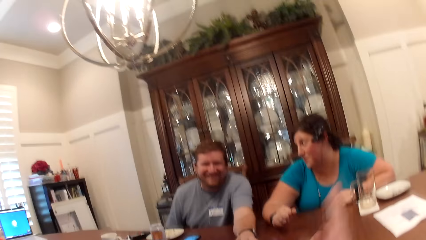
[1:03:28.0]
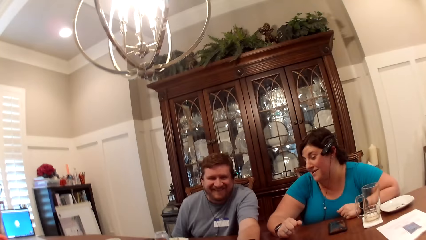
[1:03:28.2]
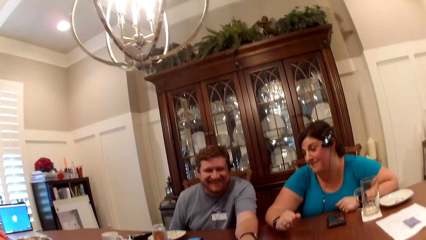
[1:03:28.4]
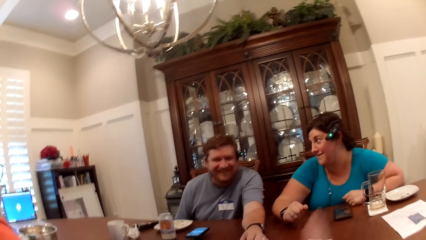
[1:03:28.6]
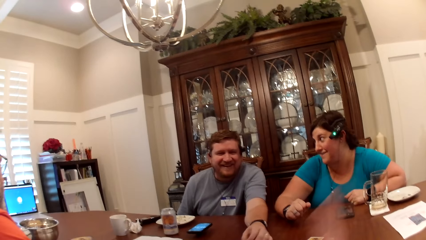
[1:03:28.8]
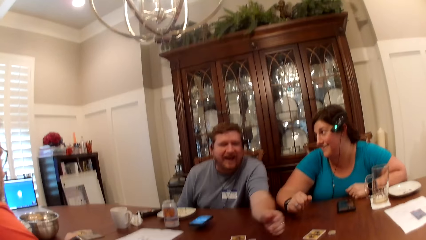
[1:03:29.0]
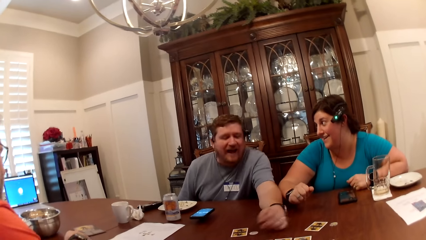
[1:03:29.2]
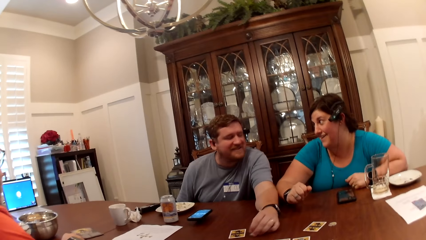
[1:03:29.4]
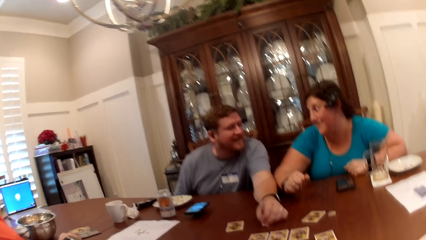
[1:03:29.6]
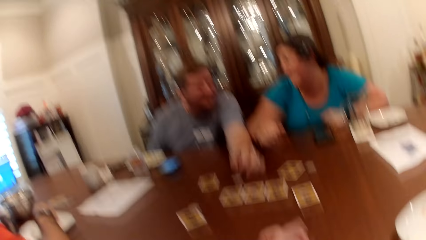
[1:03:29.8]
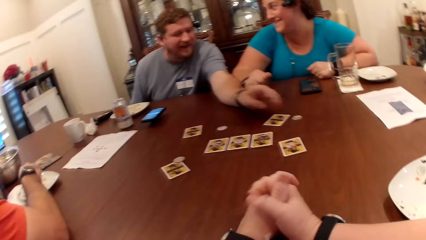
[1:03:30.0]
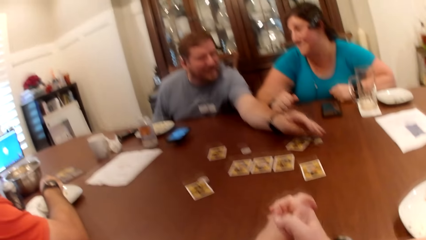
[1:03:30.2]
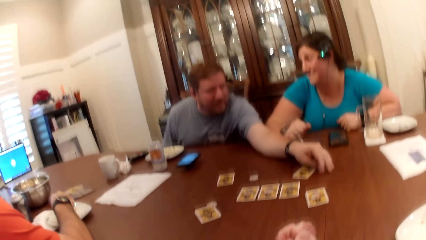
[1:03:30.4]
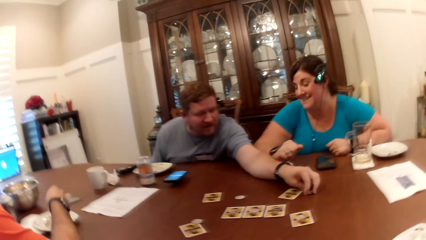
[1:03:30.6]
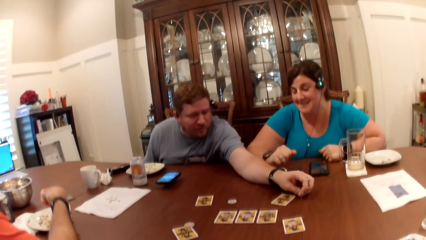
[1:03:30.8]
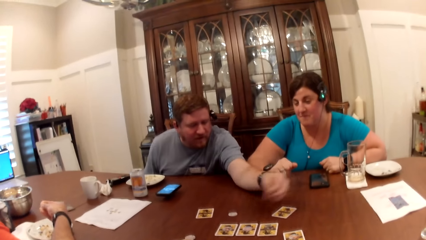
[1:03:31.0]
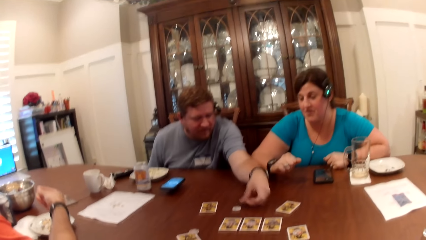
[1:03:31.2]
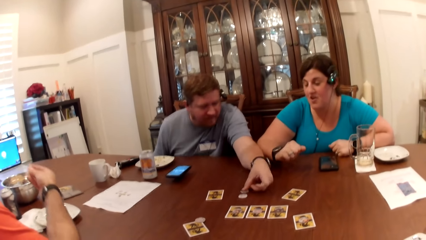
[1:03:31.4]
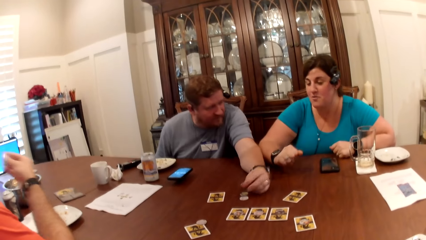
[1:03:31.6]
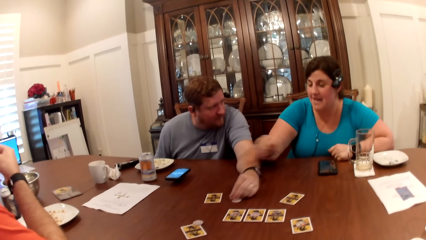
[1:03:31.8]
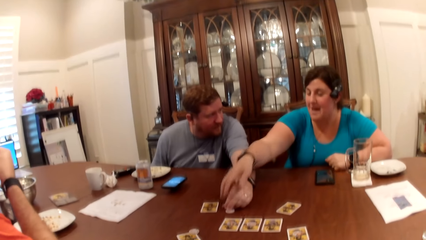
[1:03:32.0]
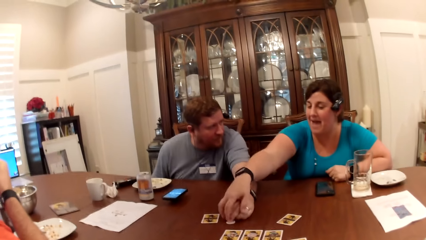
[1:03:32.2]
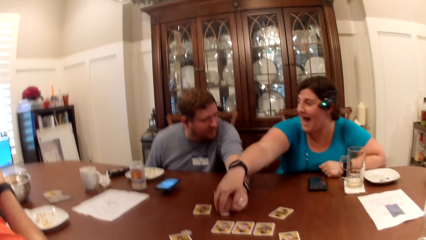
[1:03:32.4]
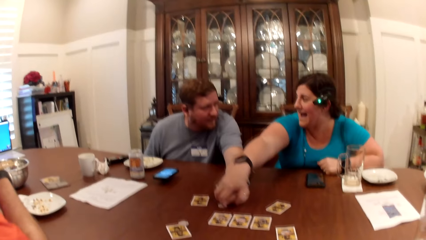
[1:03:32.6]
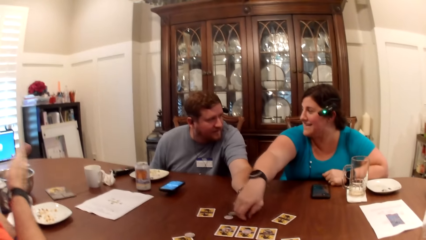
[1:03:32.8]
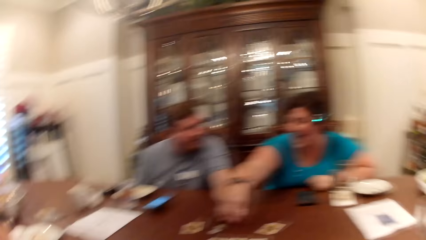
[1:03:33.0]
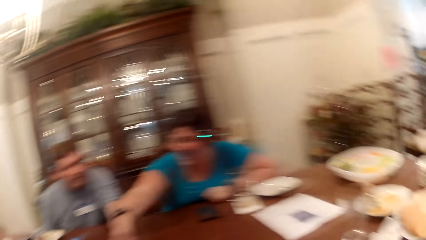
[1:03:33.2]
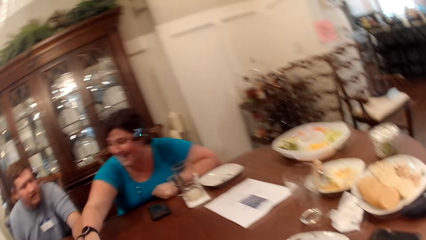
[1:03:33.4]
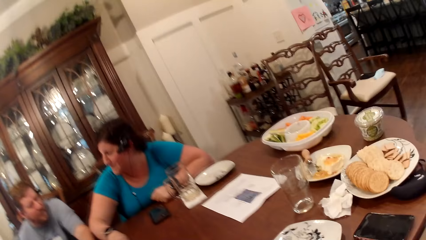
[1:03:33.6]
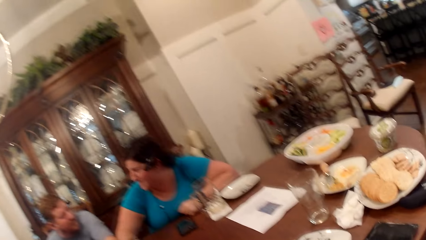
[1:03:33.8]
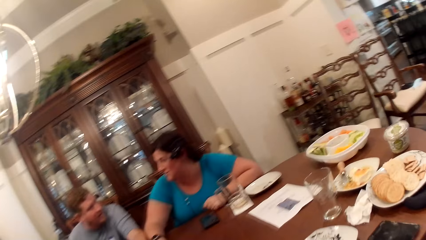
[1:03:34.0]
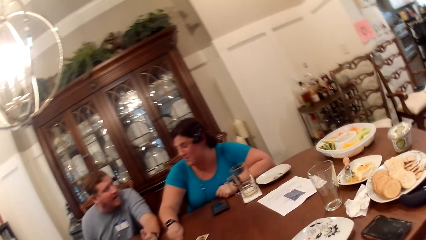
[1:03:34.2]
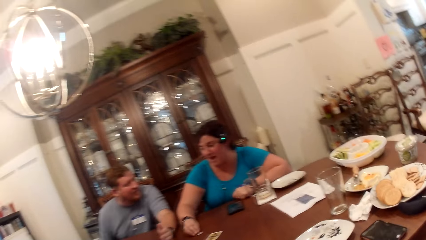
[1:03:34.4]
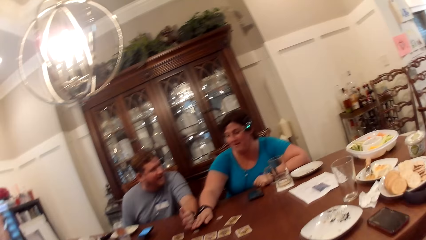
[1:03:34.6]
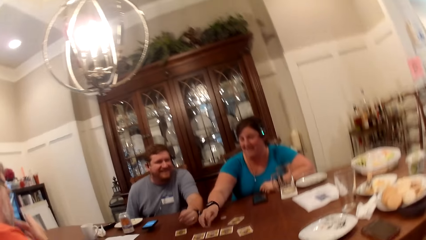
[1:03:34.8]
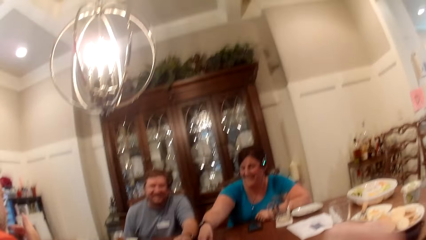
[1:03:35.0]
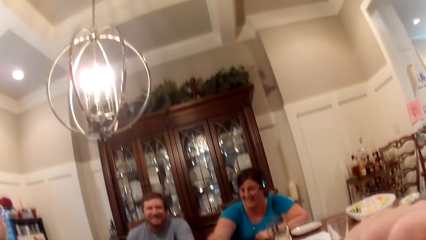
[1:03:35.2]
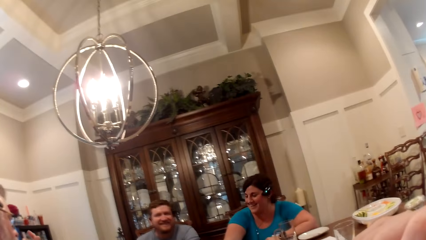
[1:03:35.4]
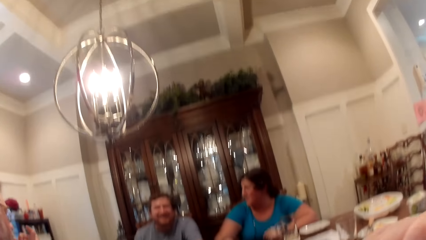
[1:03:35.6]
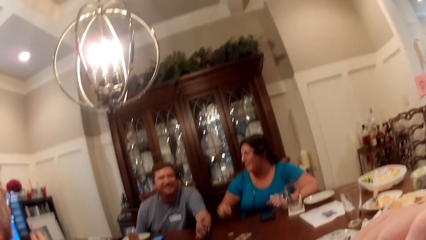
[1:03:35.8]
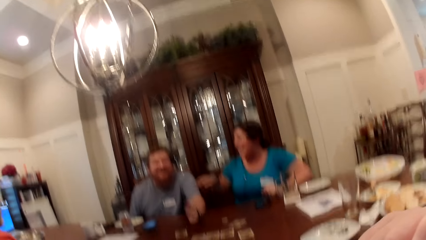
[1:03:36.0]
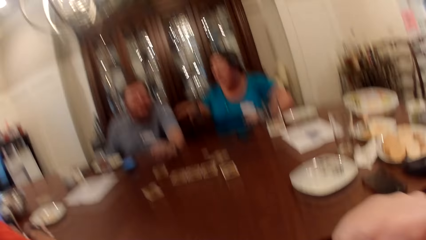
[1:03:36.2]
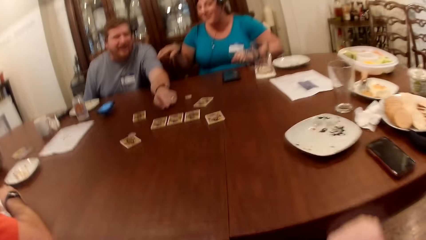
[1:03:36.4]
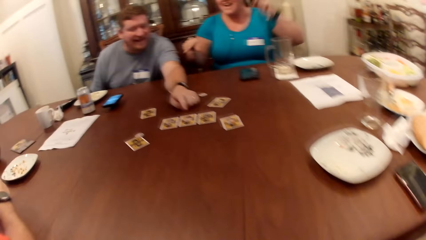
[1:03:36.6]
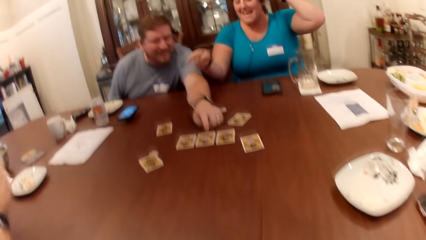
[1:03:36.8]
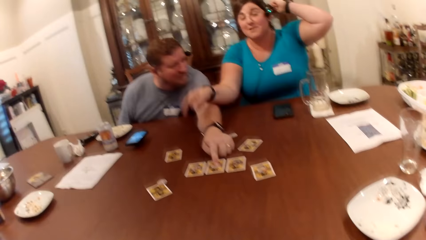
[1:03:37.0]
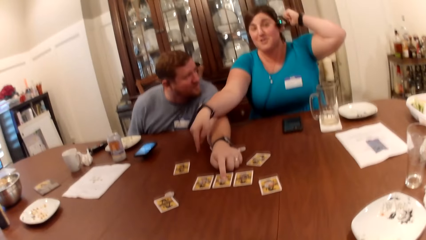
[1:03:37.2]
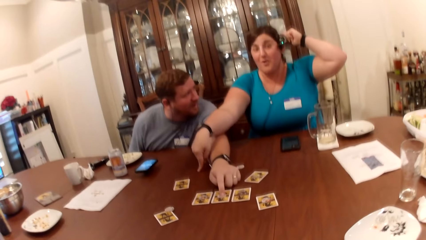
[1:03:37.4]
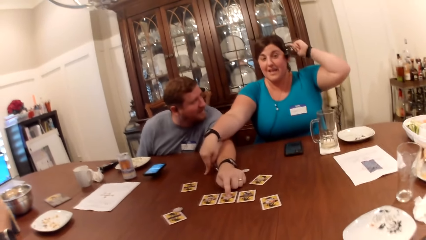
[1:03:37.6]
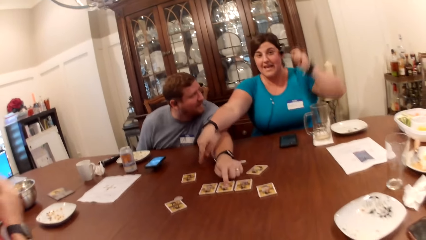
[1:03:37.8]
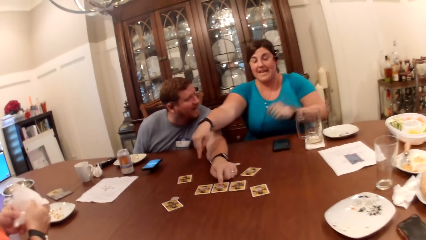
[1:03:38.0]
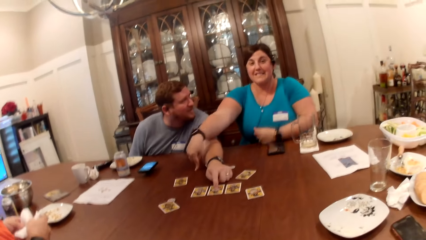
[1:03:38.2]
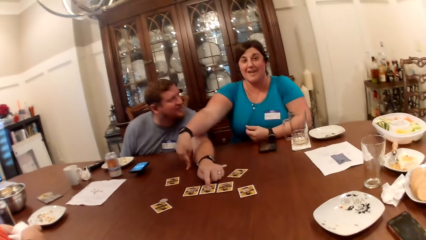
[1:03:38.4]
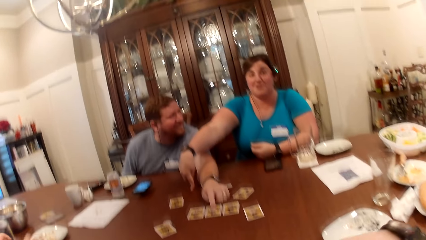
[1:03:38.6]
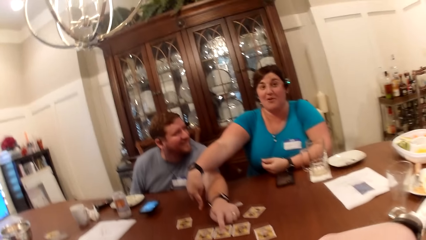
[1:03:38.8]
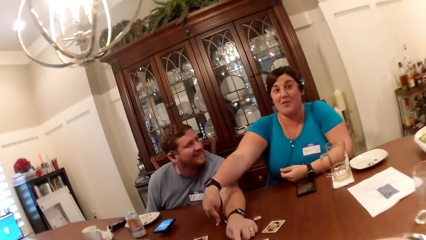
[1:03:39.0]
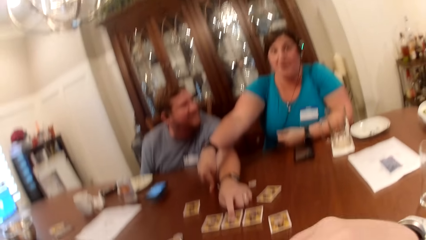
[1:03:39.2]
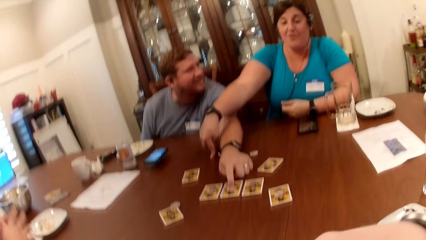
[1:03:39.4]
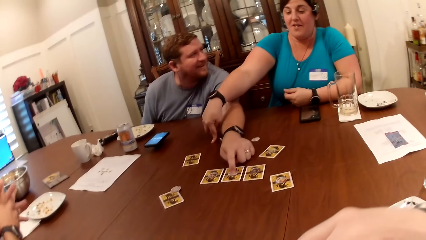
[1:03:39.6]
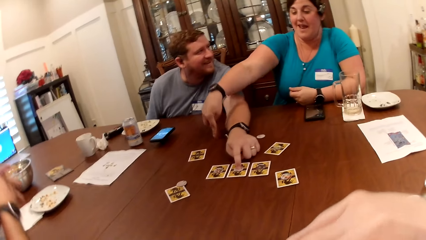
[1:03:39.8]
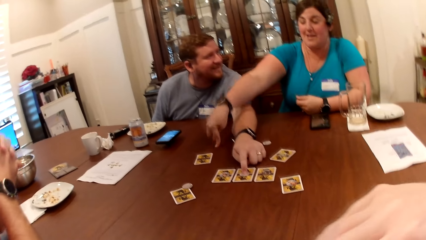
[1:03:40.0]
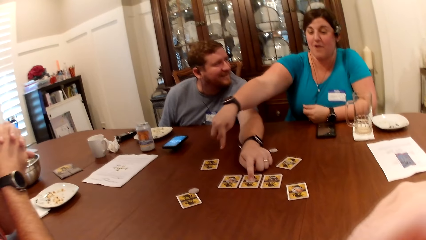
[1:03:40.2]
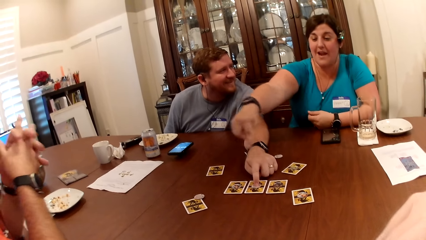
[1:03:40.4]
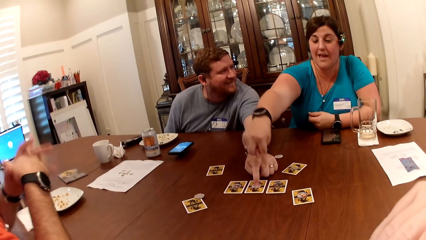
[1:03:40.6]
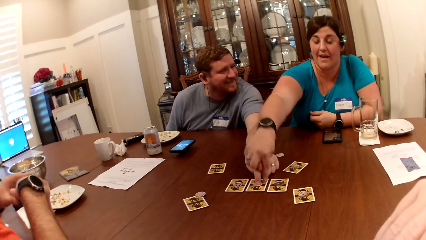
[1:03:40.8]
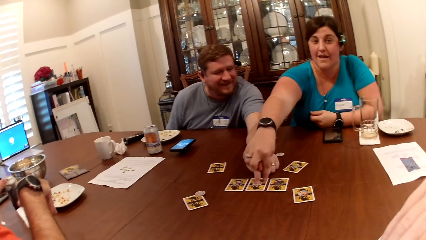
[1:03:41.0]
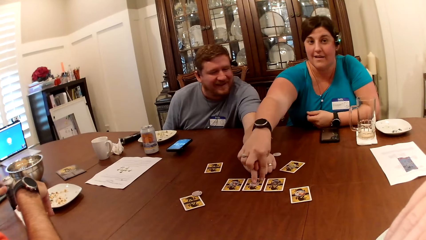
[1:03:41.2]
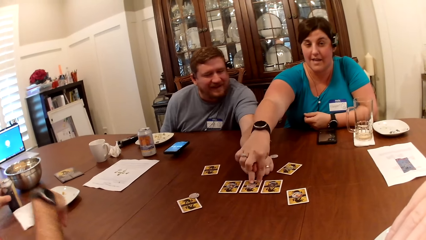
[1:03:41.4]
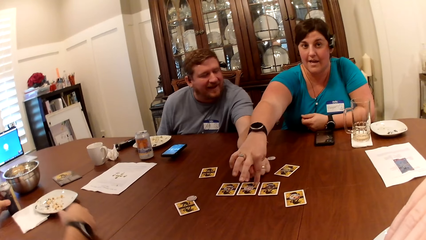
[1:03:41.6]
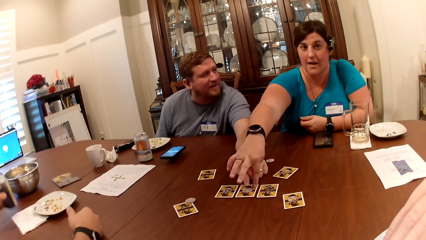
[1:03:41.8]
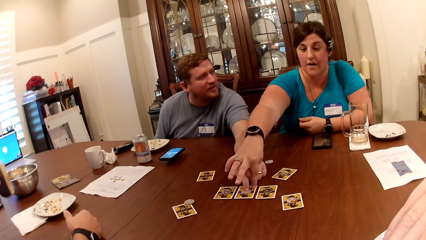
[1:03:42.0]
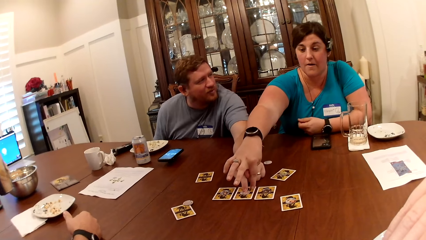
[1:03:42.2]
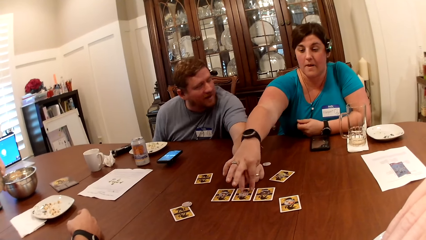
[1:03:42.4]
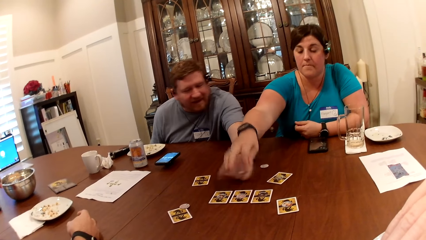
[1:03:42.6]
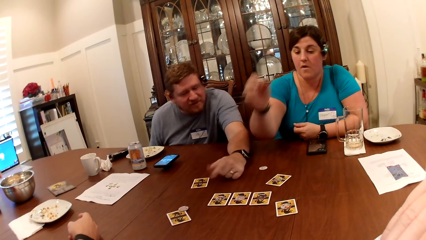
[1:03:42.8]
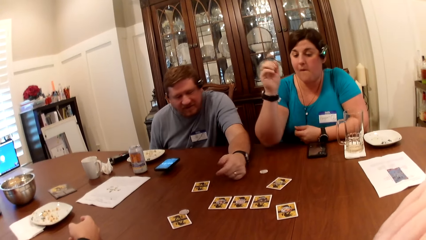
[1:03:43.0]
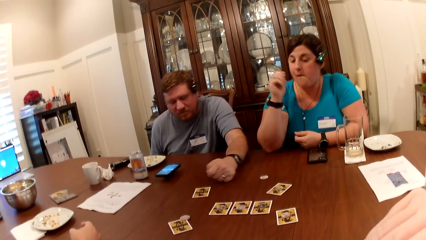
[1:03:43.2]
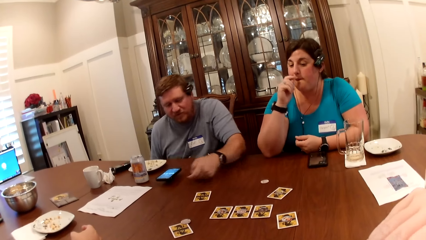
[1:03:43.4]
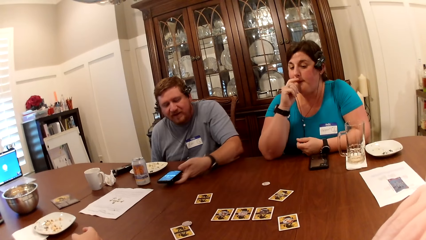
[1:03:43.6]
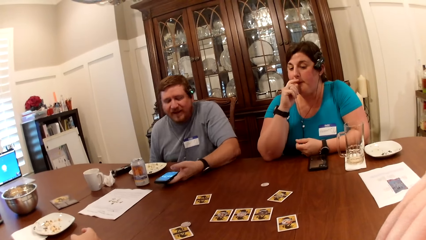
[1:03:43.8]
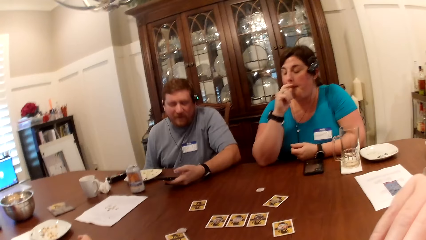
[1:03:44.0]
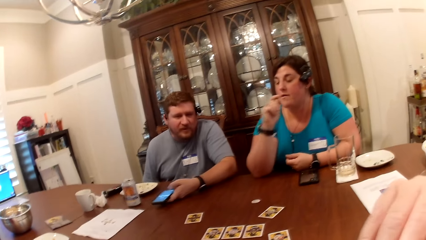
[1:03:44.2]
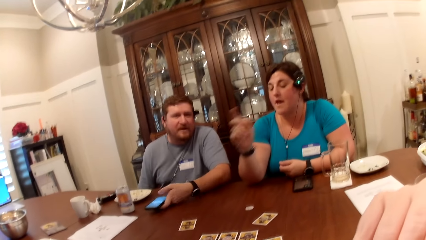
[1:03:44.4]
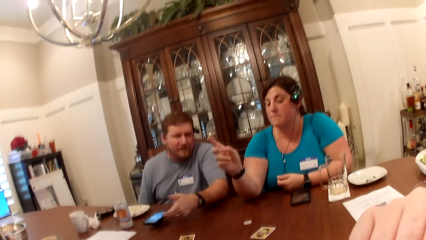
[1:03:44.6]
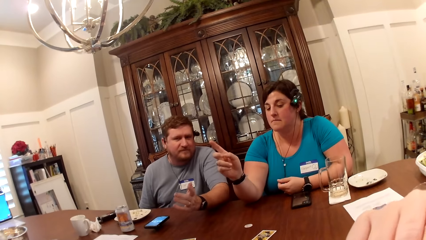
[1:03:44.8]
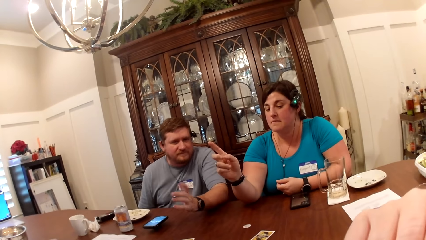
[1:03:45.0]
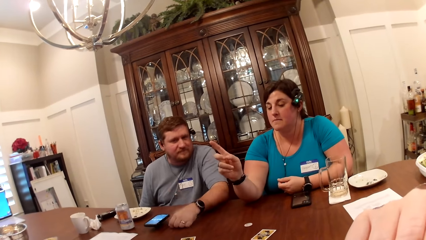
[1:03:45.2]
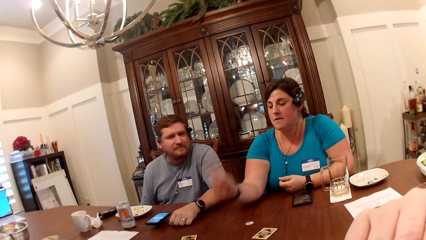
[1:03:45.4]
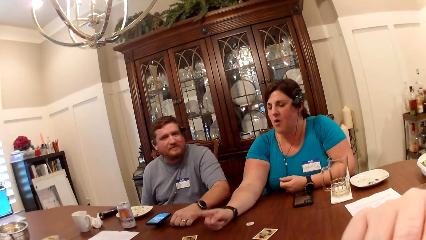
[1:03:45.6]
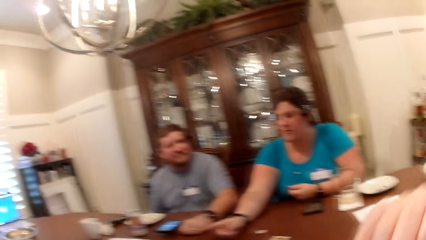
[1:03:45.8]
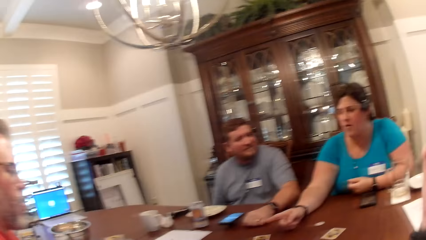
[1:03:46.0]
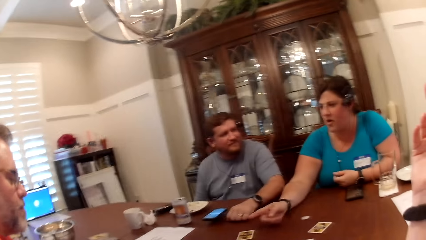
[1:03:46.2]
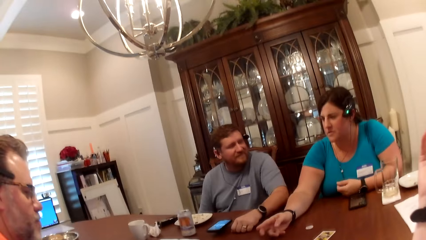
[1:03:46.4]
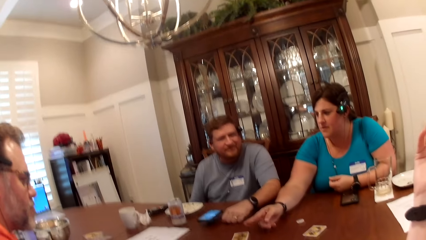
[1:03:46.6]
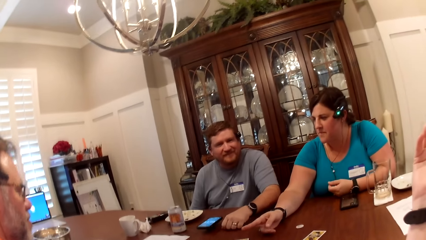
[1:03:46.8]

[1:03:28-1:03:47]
The camera wearer claps his hands. A man moves the chip on the table with his left hand. Another man picks food from a plate on the table with his right hand. The first man picks up a chip from the table with his left hand. A man converses with a woman. The first man places the chip in his left hand on the table. The woman holds the first man's left hand with her right hand. The woman moves a chip on the table with her right hand. She does so again. The camera wearer places her right hand to her mouth. The first man touches a card on the table with his left hand. The other man places a paper towel in his hands on the table. The woman touches the card on the table with her right hand. The other man picks up a can from the table with his left hand. The first man holds the phone on the table with his left hand.
